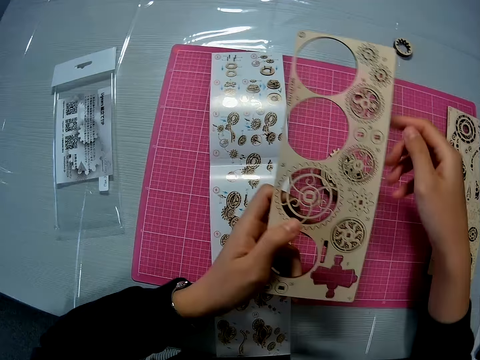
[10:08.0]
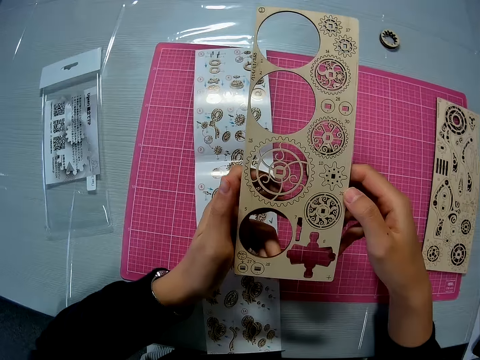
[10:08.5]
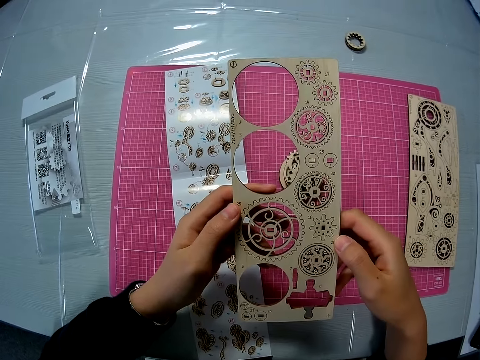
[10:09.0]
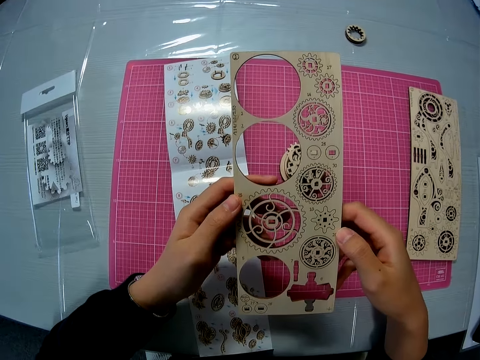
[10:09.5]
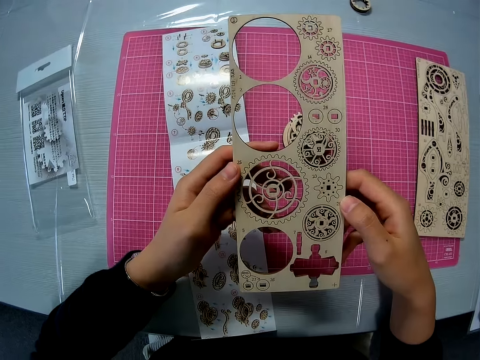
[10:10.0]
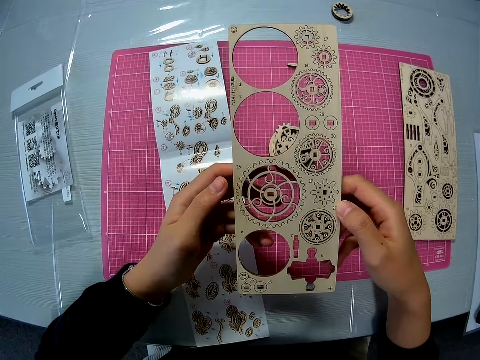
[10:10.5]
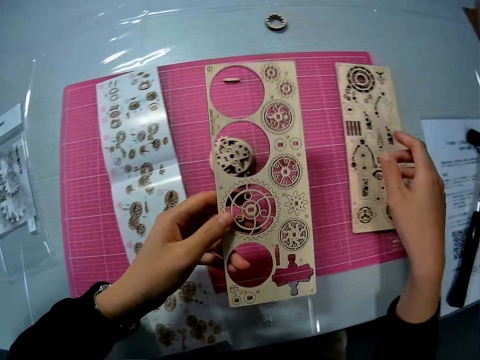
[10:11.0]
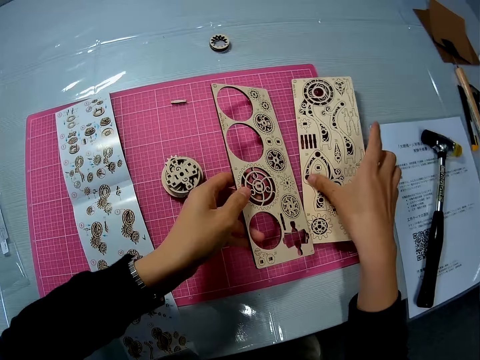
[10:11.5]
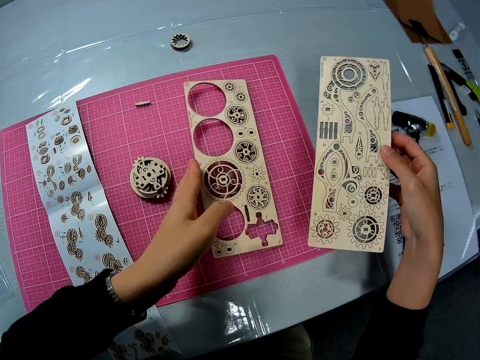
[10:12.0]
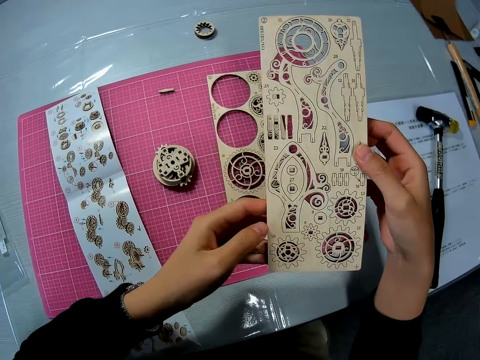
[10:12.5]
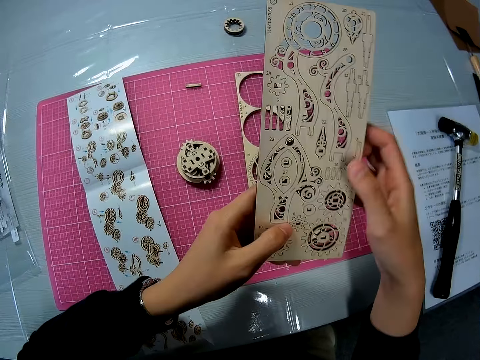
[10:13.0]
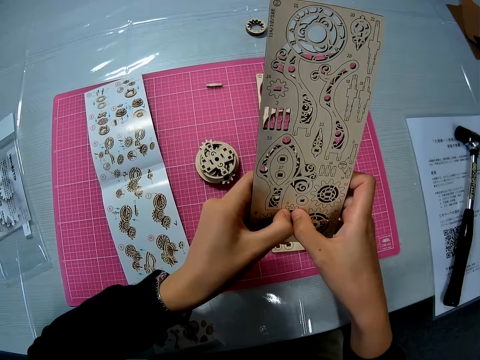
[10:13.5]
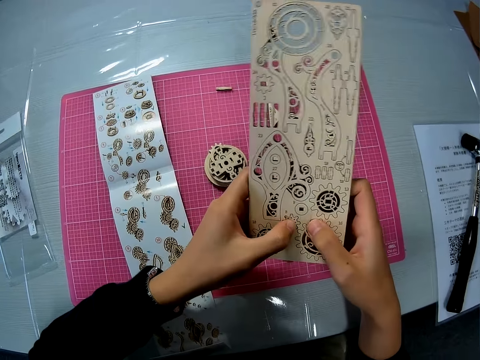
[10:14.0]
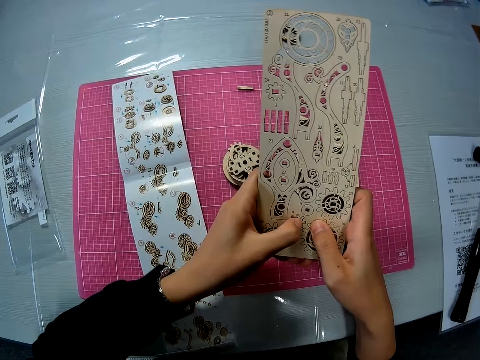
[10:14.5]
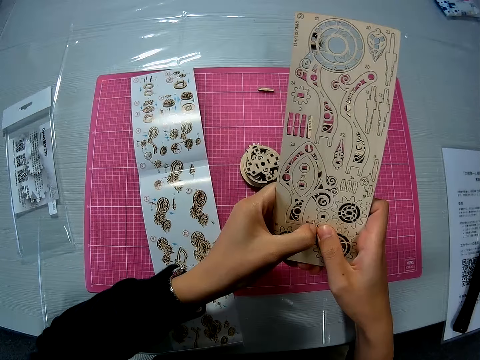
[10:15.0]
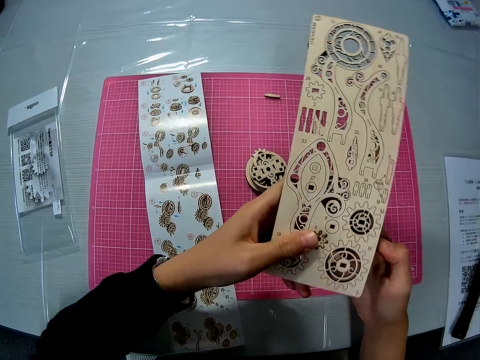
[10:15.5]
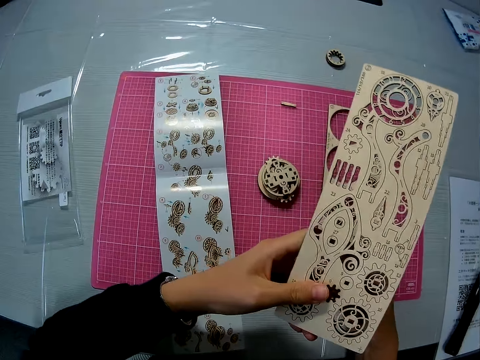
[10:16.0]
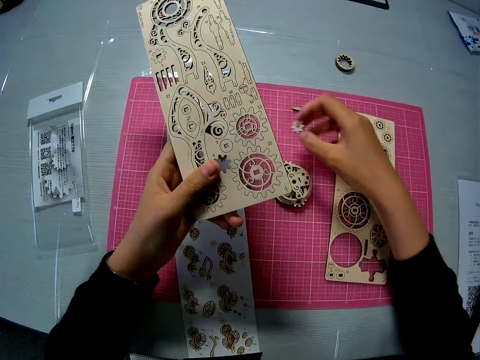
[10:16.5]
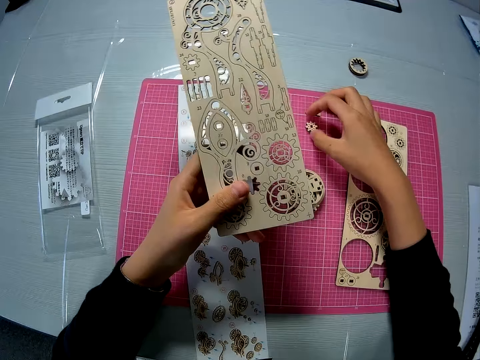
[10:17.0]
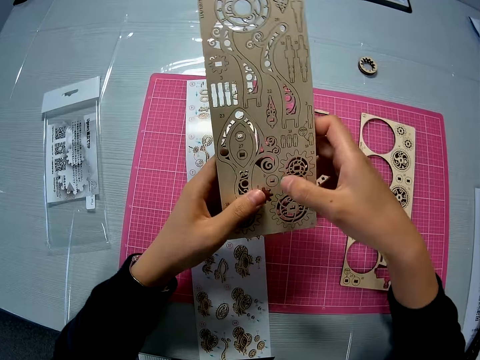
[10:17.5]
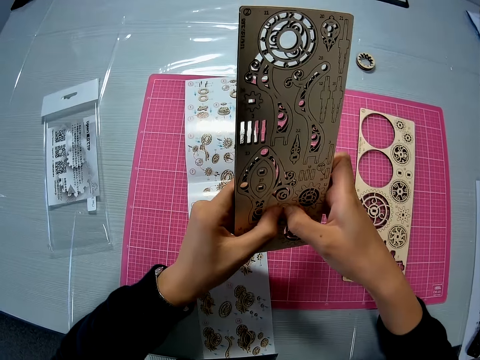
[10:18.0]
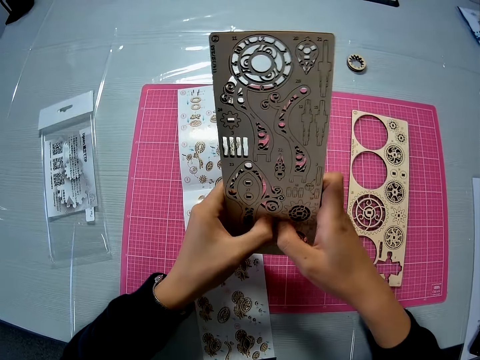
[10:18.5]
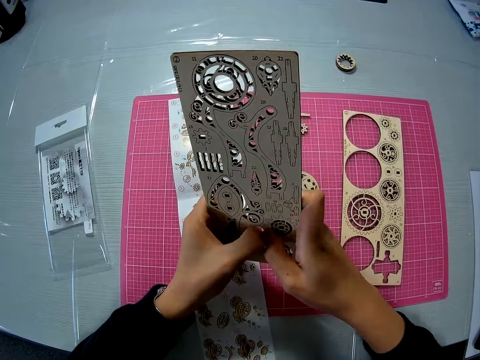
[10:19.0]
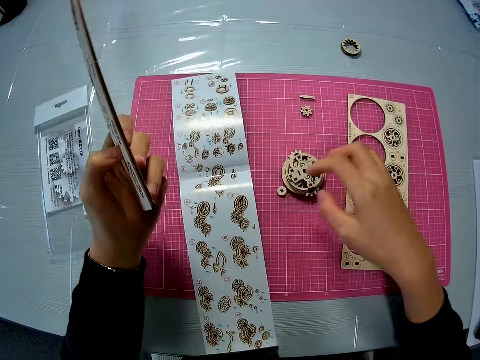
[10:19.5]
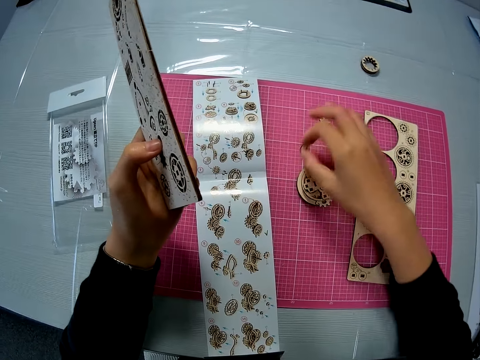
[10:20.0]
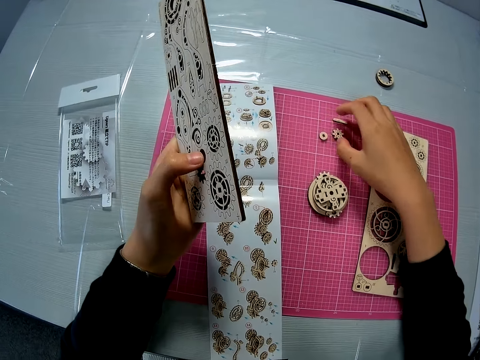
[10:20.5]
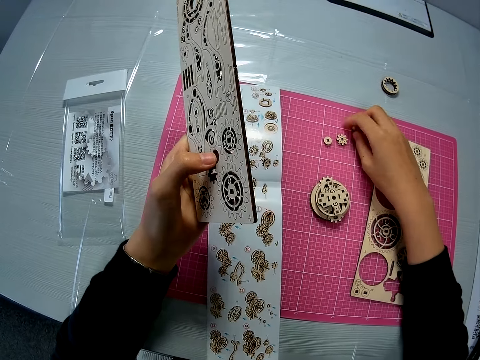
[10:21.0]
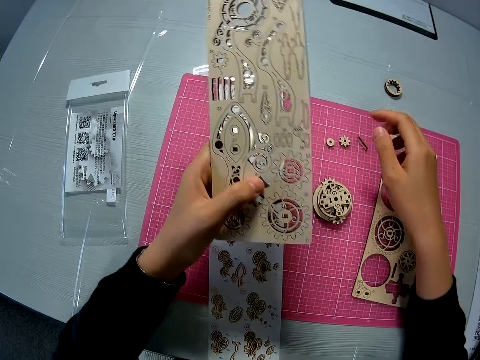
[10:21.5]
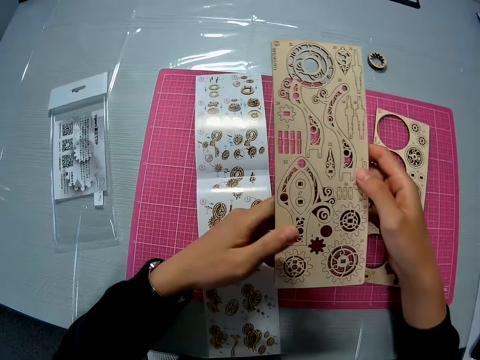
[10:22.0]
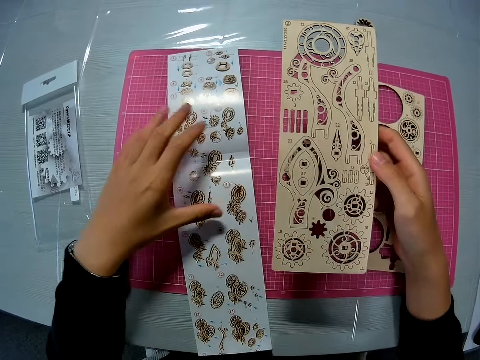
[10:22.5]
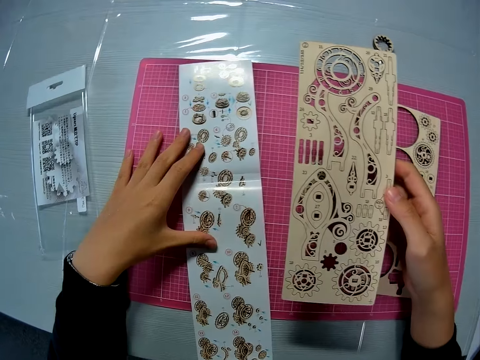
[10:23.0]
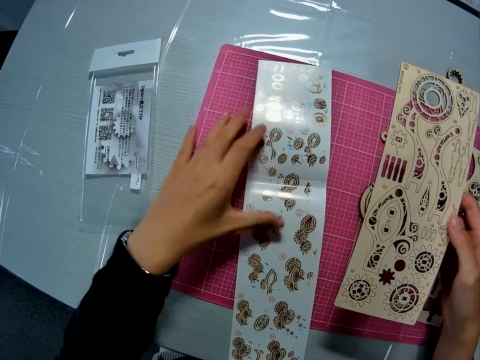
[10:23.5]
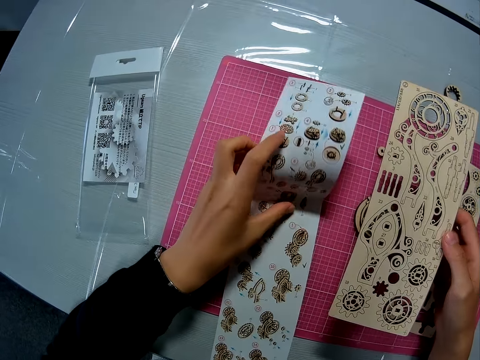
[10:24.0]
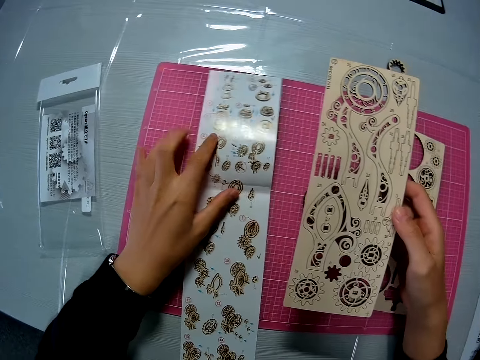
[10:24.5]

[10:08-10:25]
The camera wearer drops the puzzle piece on the pink sheet. She holds the laser cut wood craft kit with both hands. She picks up the second puzzle sheet from the pink sheet. She drops the first puzzle sheet on the pink sheet. She removes a puzzle piece from the puzzle sheet. She holds the laser cut wood craft kit with both hands. She presses the model piece on the laser cut wood craft kit. She drops the puzzle piece on the pink sheet. She removes another puzzle piece from the puzzle sheet. She presses the model piece on the laser cut wood craft kit. She moves the puzzle piece on the pink sheet. She picks up the model piece. She puts the model piece on the table. She passes the puzzle sheet to her right hand. She holds the laser cut wood craft kit with the other hand. She touches the instruction manual with her left hand. She holds down the paper. She raises the instruction manual briefly.

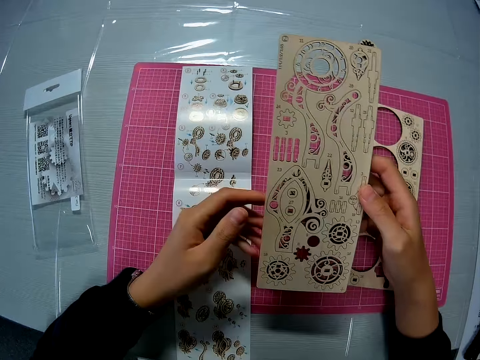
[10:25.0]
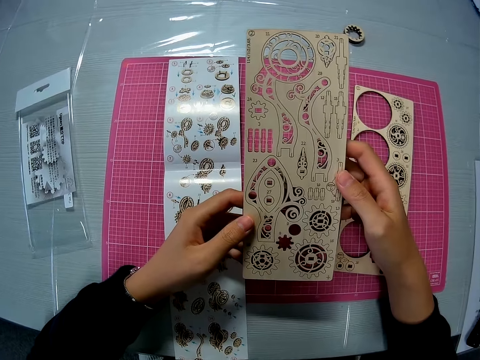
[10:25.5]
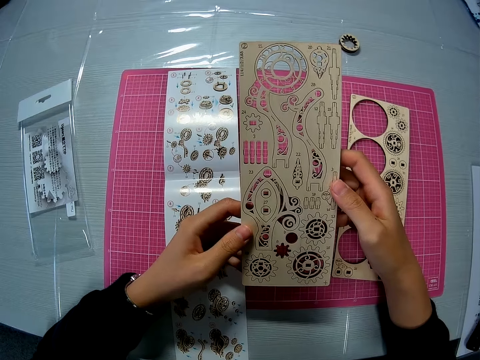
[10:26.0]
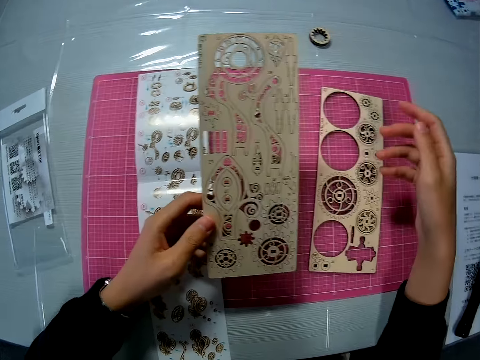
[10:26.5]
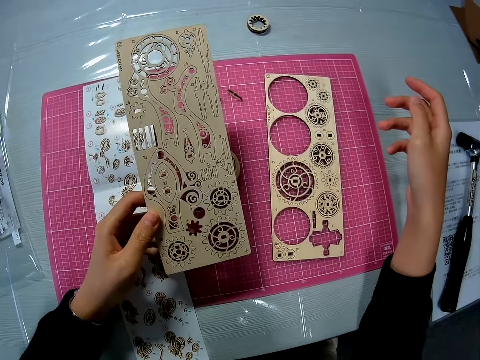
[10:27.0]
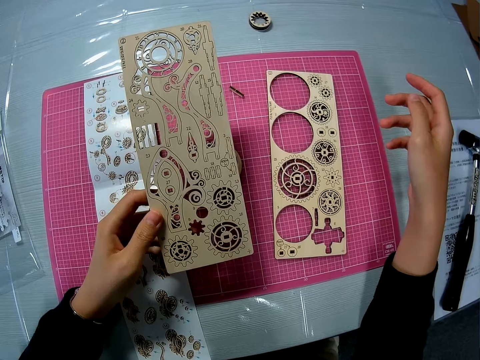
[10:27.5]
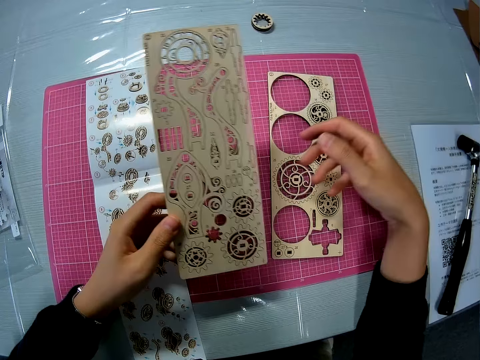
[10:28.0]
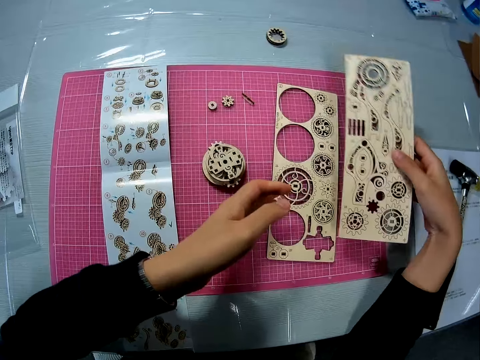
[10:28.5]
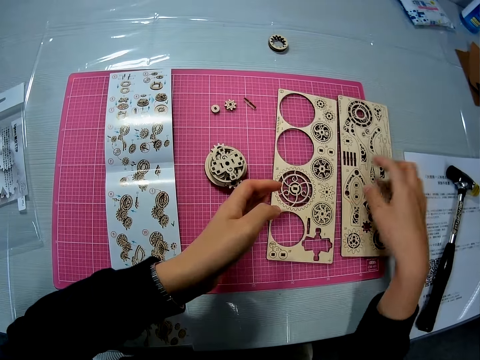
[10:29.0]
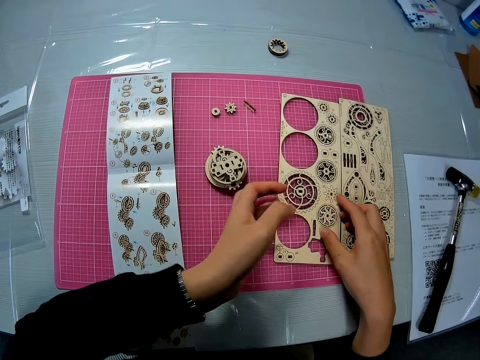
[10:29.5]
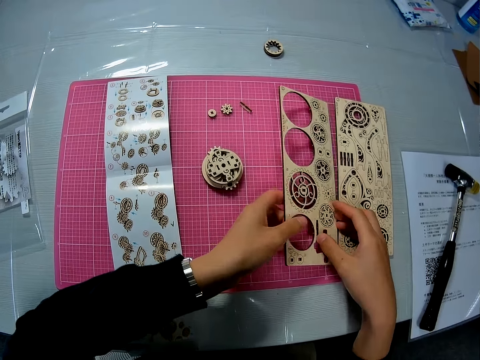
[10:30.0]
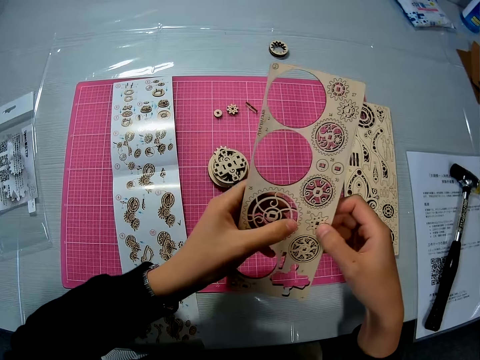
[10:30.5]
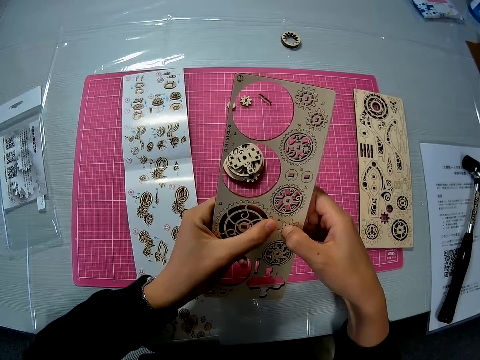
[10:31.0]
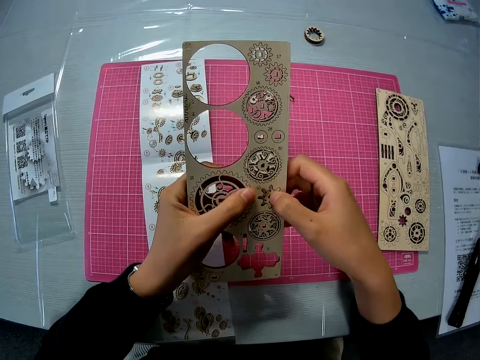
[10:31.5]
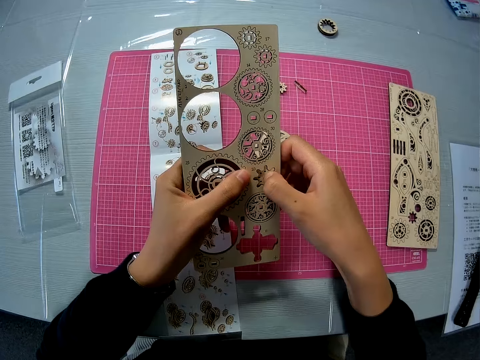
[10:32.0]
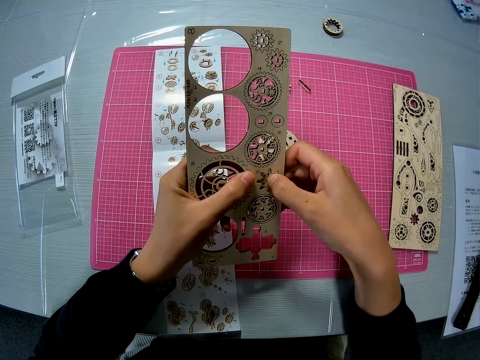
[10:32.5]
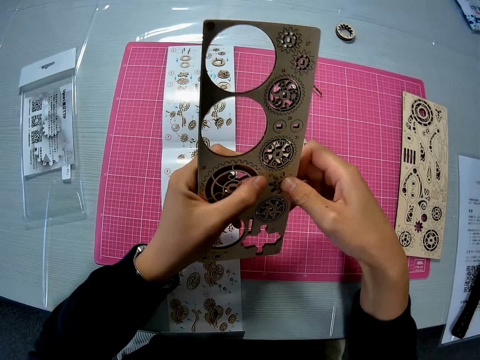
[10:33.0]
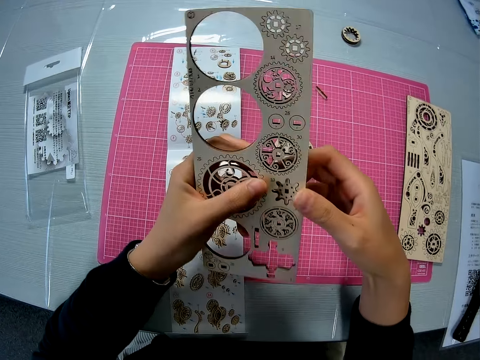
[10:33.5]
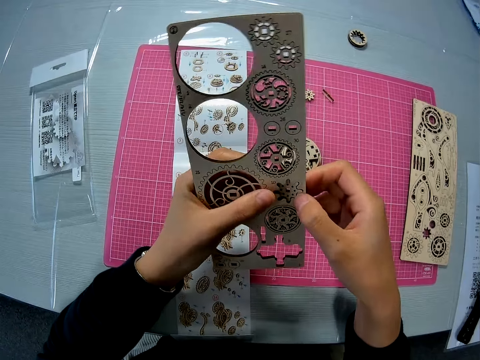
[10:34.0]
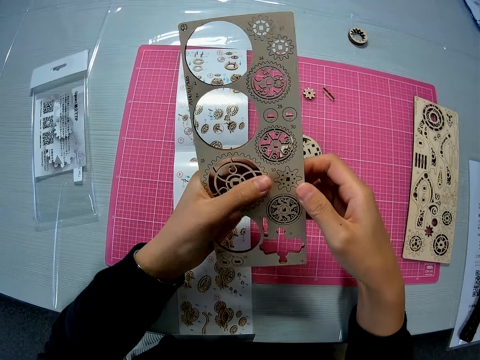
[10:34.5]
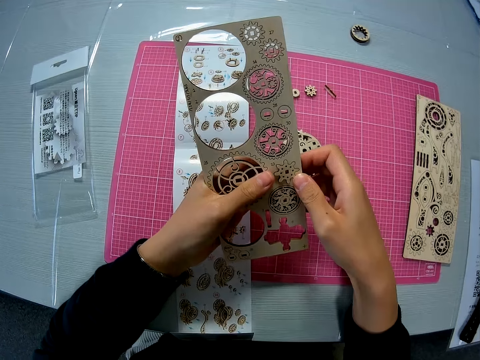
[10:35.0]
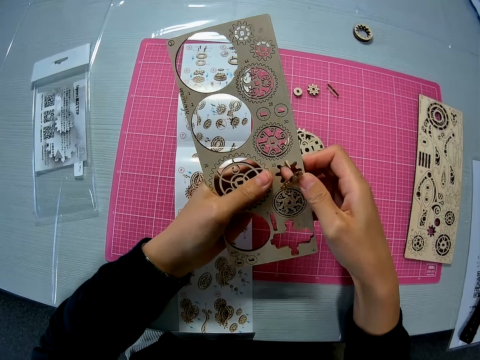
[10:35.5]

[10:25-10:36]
The camera wearer holds the laser cut wood craft kit with both hands. She holds the puzzle piece with both hands. She holds the laser cut wood craft kit with the other hand. She passes the puzzle sheet to her right hand. She holds the laser cut wood craft kit. She drops the puzzle sheet on the pink sheet. She picks up another puzzle sheet from the pink sheet. She removes another puzzle piece from the puzzle sheet. She holds the laser cut wood craft kit with both hands. She presses the model piece on the laser cut wood craft kit.
